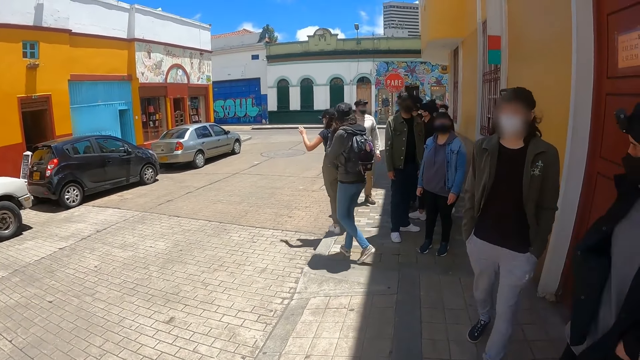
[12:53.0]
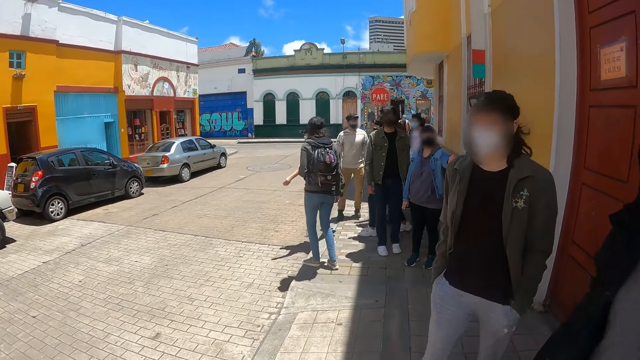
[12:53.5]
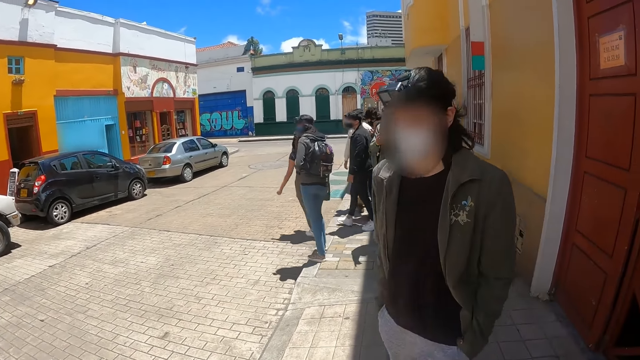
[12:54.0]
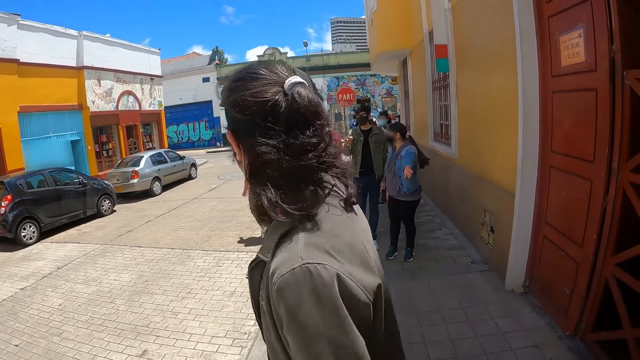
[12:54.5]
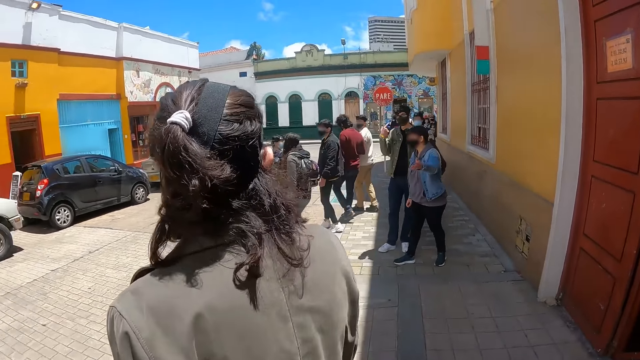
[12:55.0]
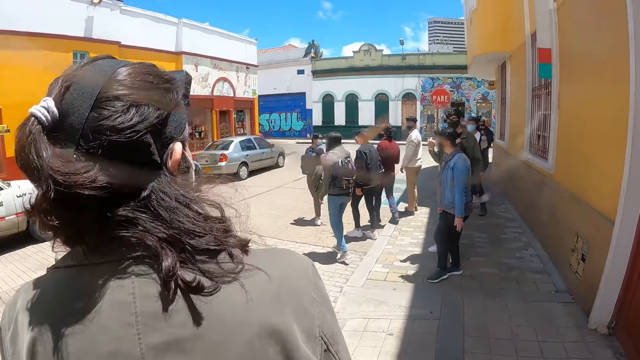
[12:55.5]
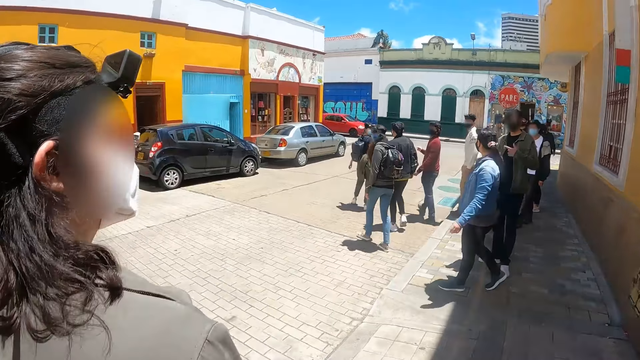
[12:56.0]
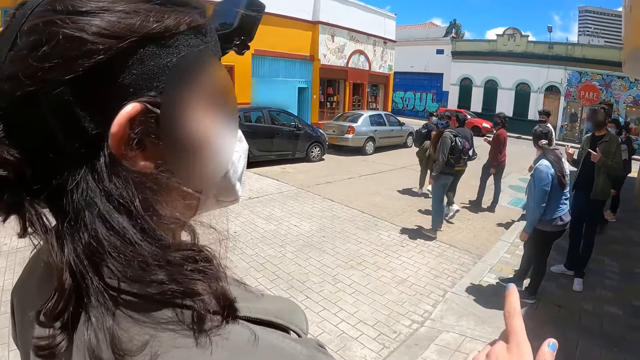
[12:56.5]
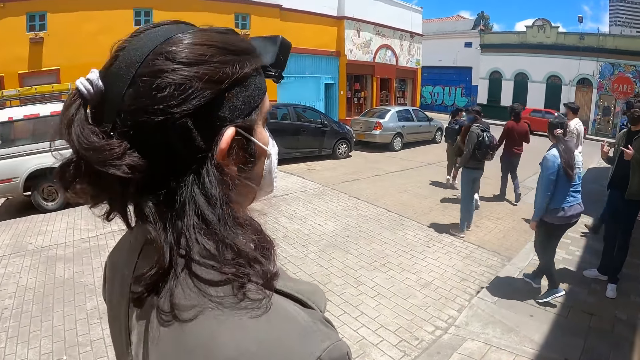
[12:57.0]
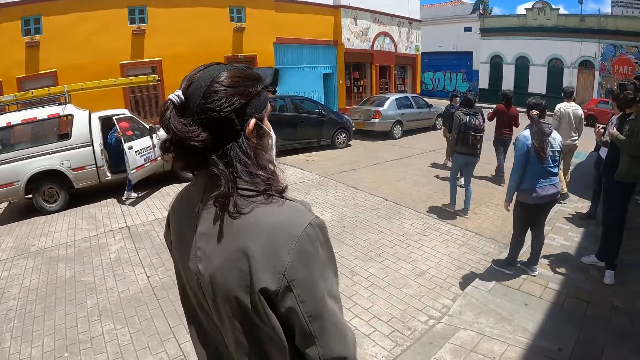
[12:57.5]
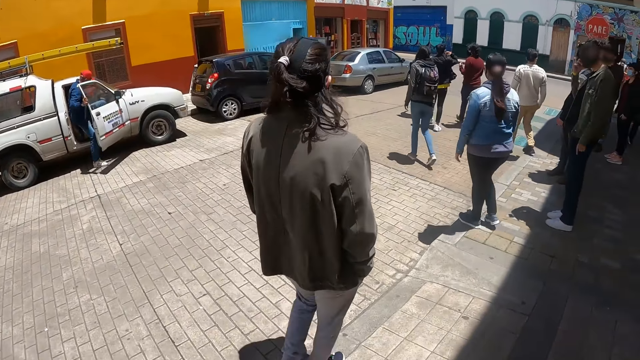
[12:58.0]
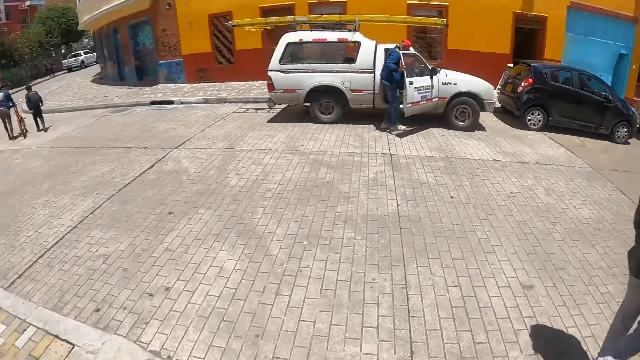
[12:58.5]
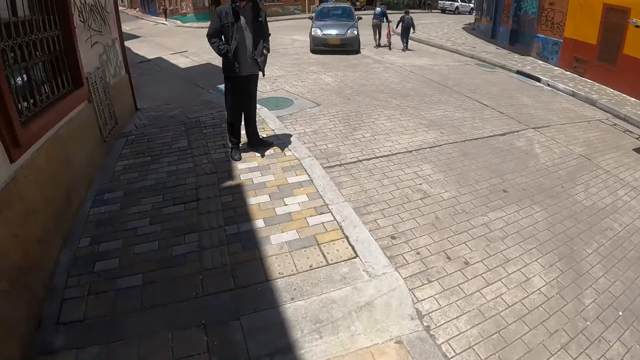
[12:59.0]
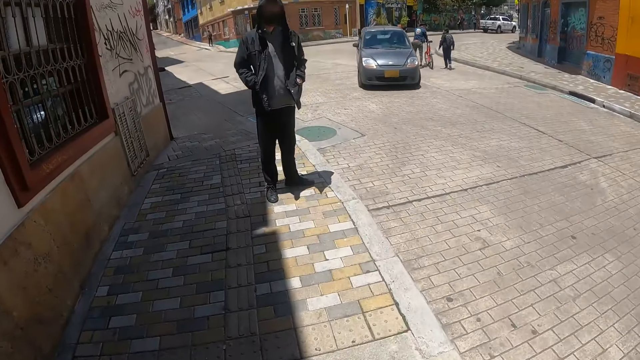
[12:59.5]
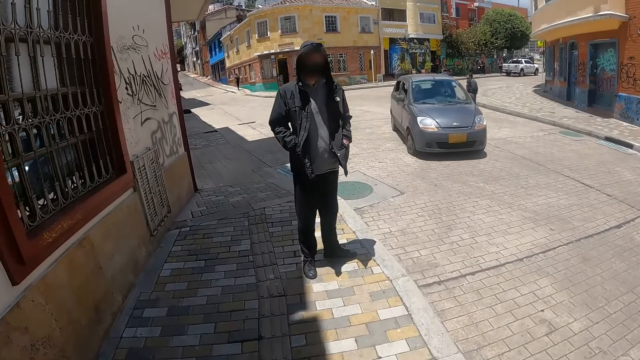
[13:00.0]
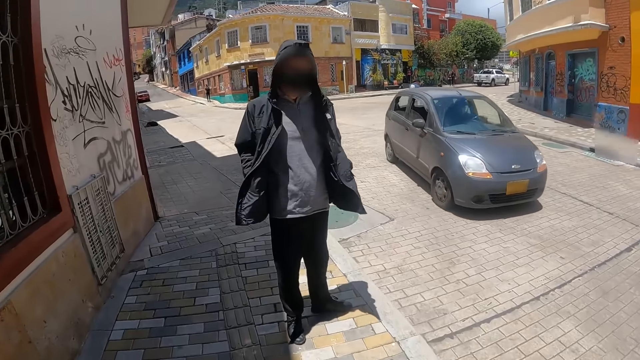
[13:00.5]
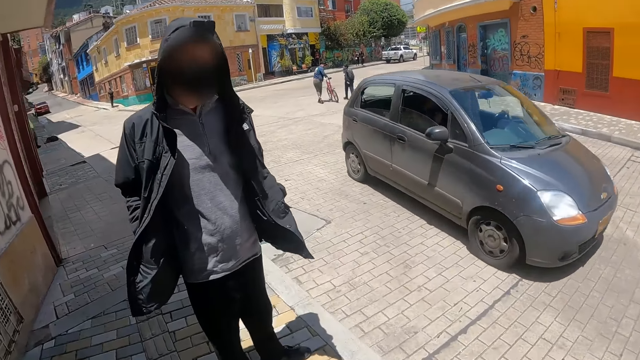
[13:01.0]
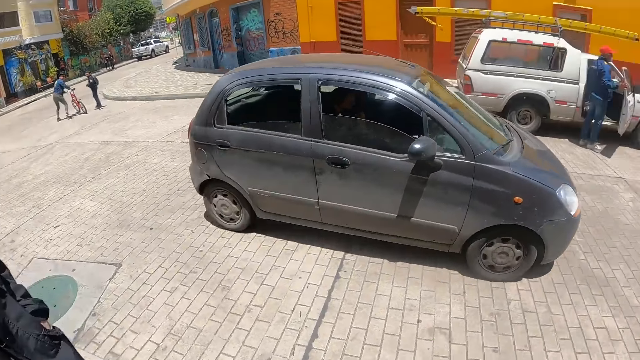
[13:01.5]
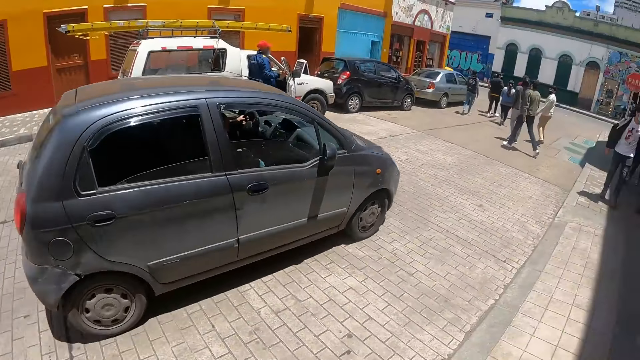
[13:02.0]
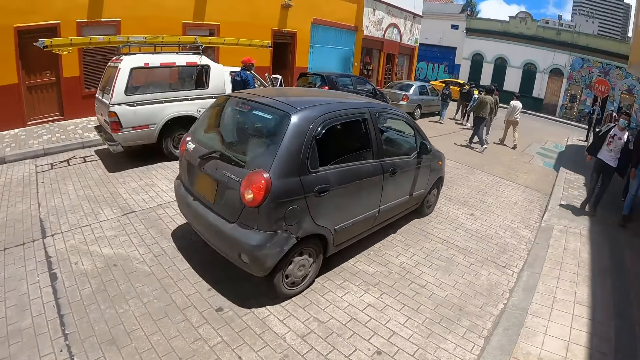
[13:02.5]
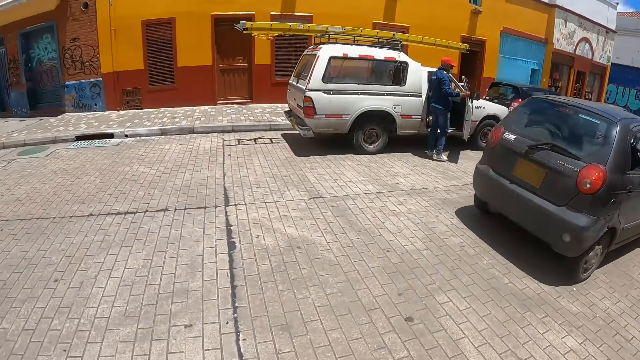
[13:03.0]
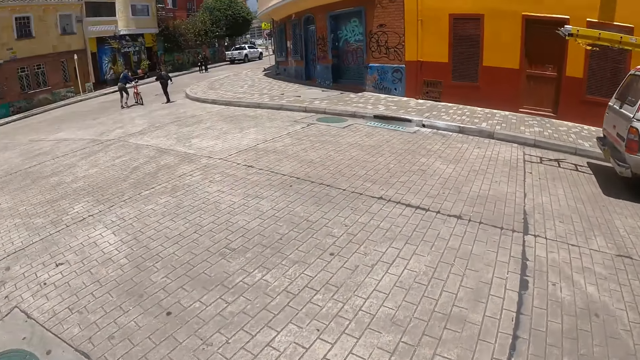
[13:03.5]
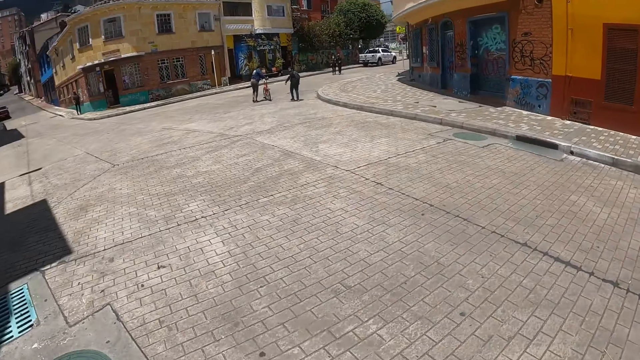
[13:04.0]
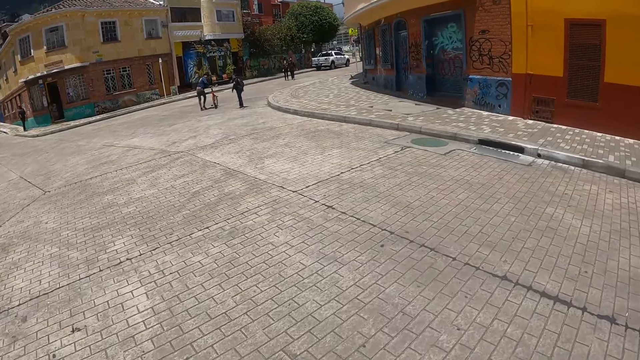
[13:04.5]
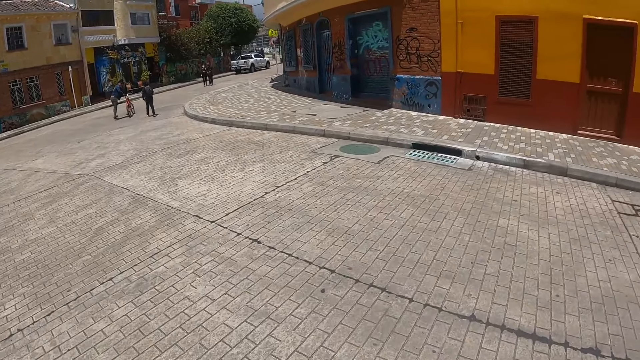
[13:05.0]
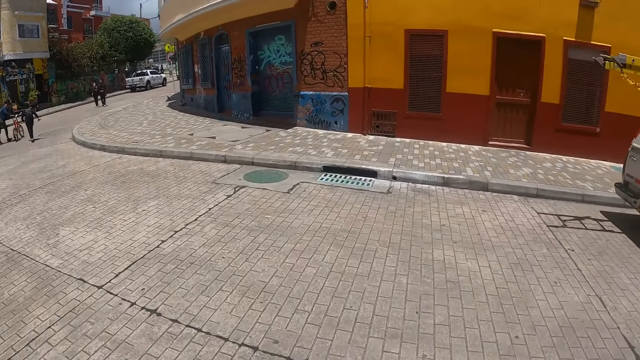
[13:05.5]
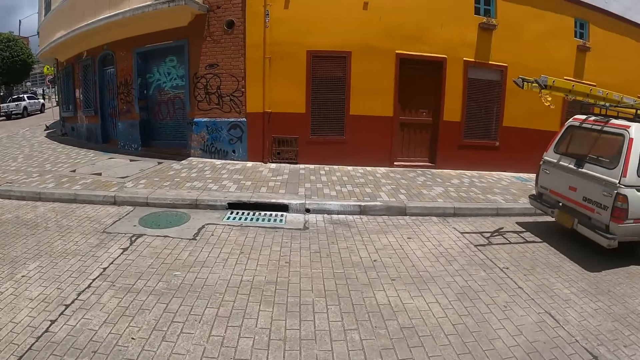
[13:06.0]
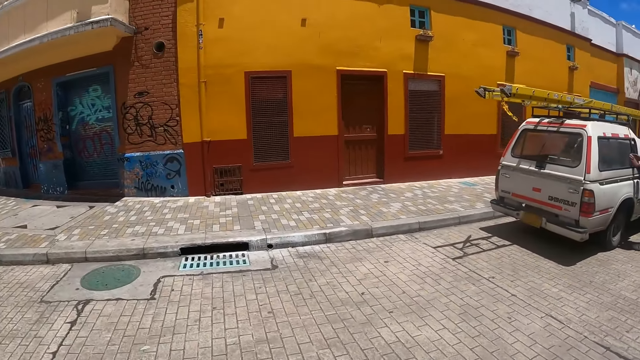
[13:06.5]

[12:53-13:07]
The camera wearer gestures to a person. They turn around and look at a man. They walk on the sidewalk. The man talks to the camera wearer. Another person gestures to the camera wearer. The camera wearer turns around. They look around. They look at the group. They cross the road. They walk.

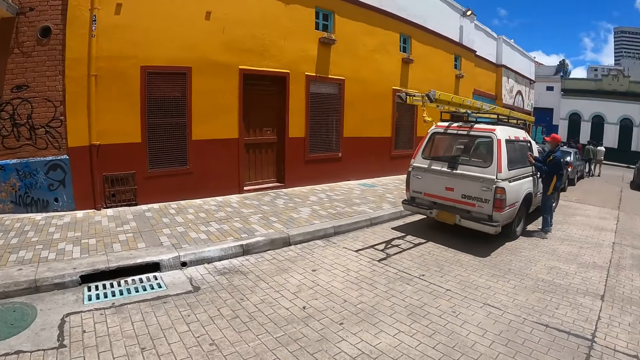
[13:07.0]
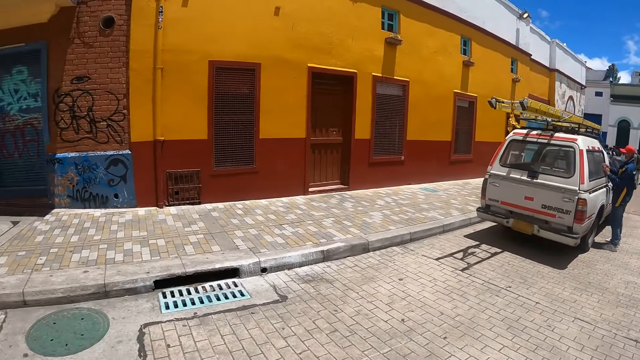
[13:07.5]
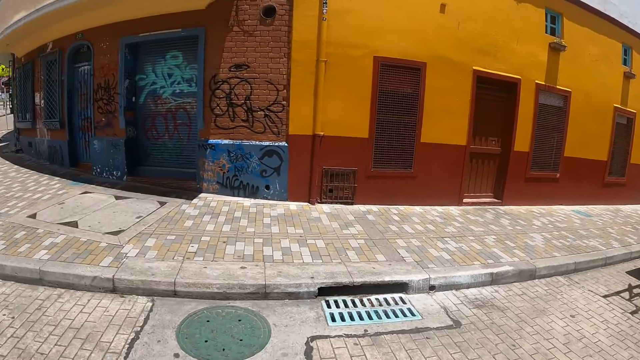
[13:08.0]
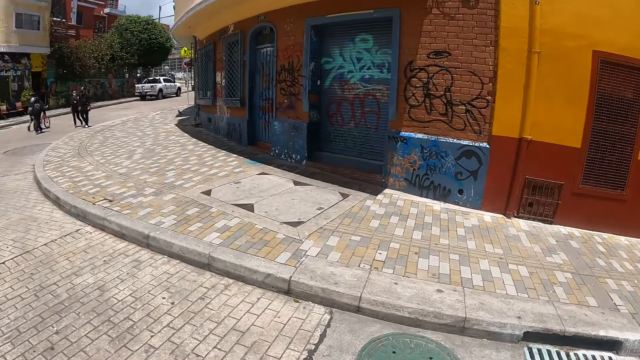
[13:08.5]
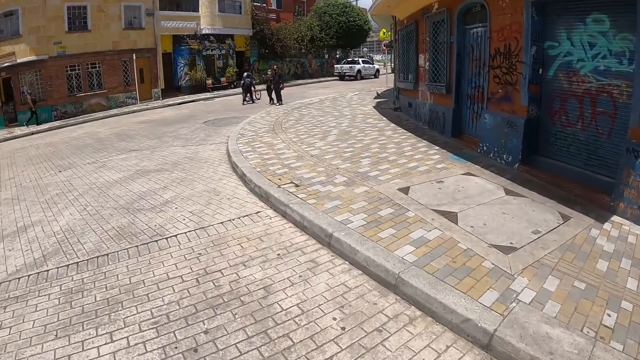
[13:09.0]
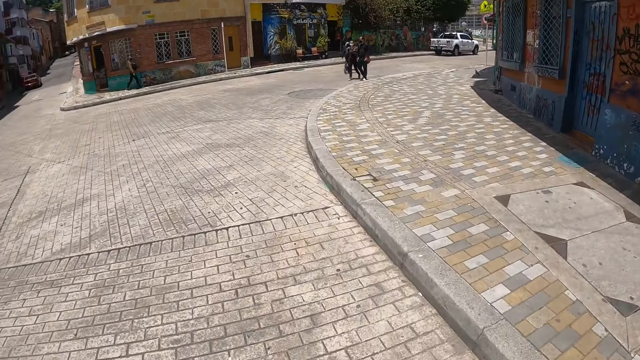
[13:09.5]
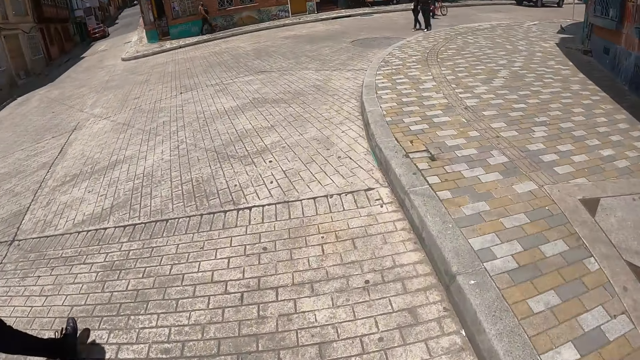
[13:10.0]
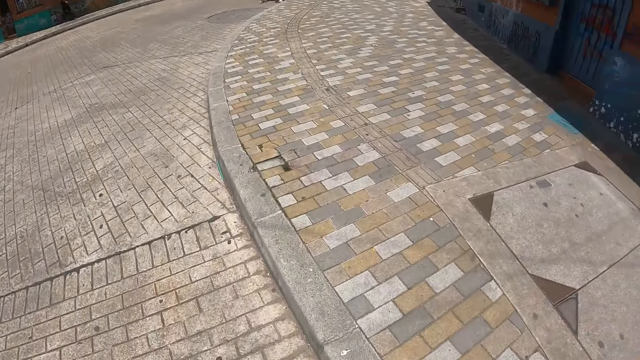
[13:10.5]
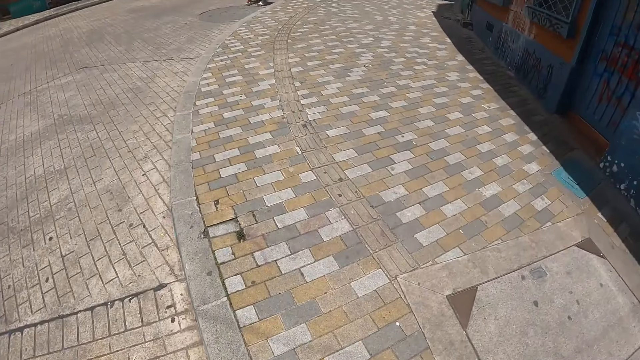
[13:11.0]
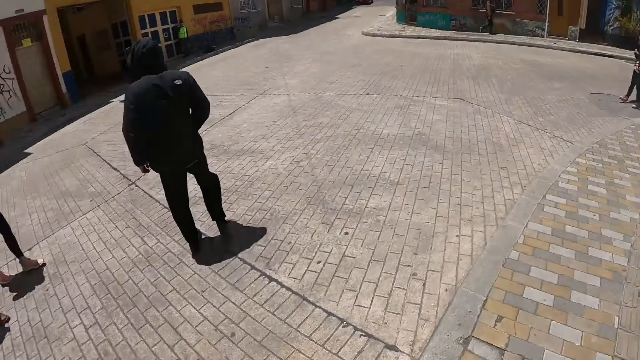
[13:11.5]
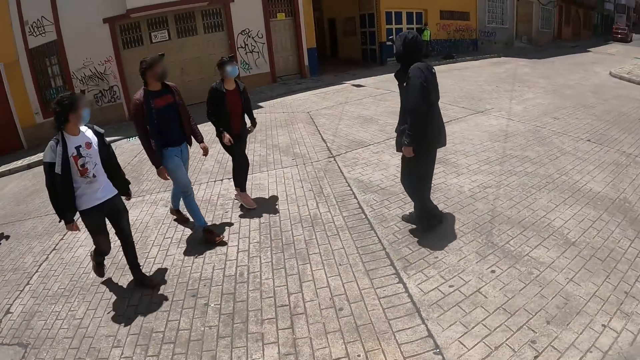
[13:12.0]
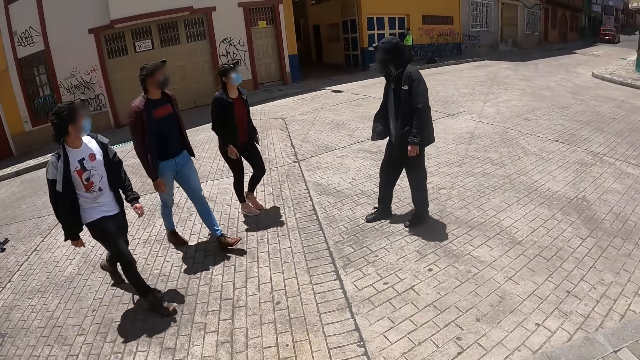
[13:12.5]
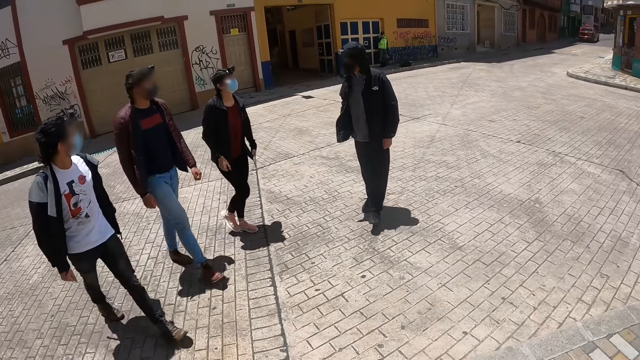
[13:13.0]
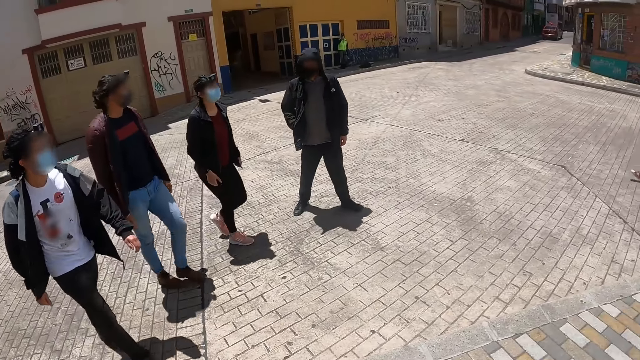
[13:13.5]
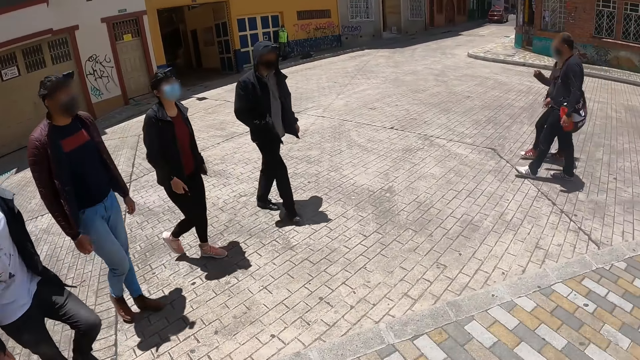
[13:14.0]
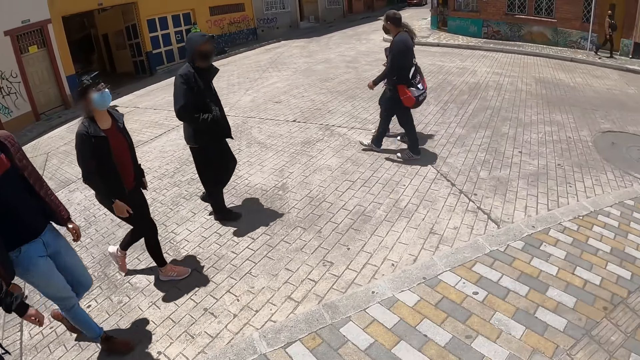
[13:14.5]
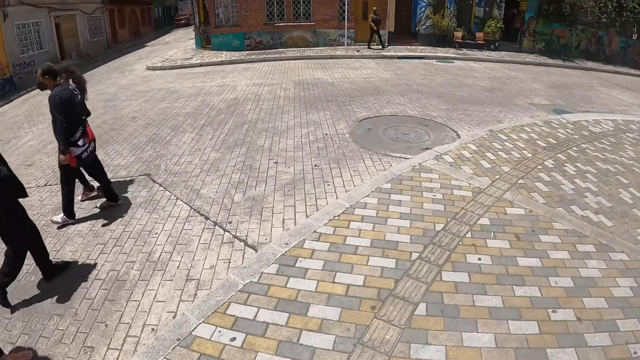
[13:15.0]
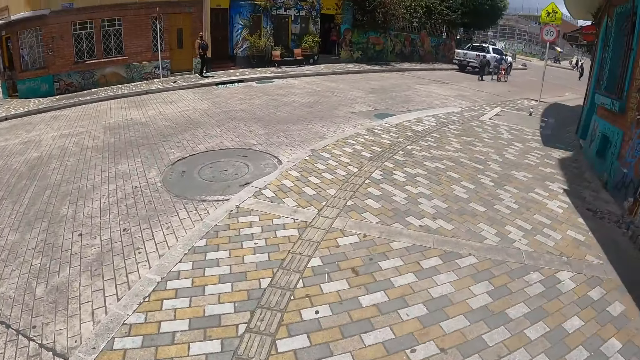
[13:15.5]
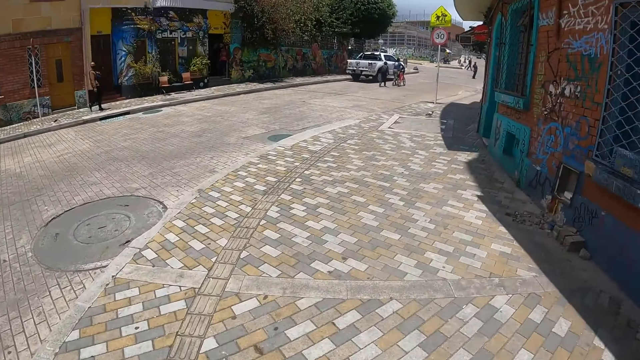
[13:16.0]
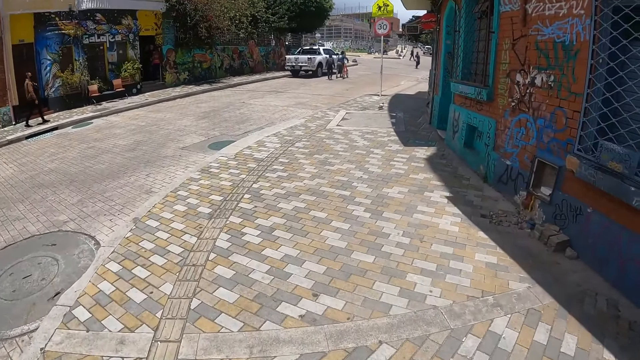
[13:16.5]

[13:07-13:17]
The camera wearer crosses the road and looks around. They walk on the sidewalk and look around. They turn around. A person walks on the sidewalk. The camera wearer looks at the person. They look at the group. They turn around.
